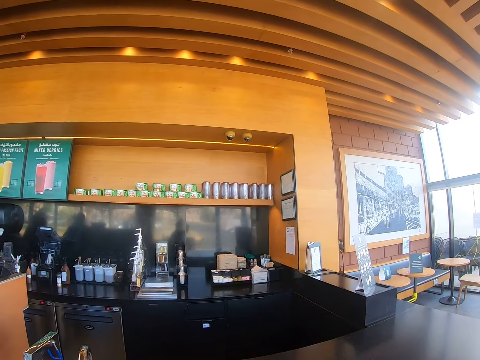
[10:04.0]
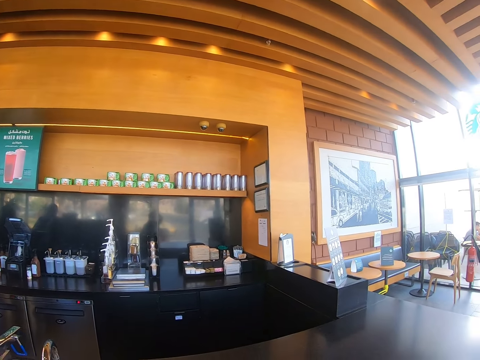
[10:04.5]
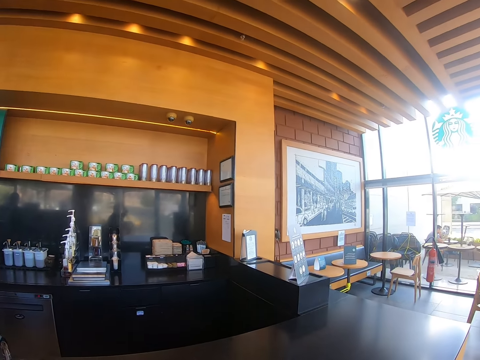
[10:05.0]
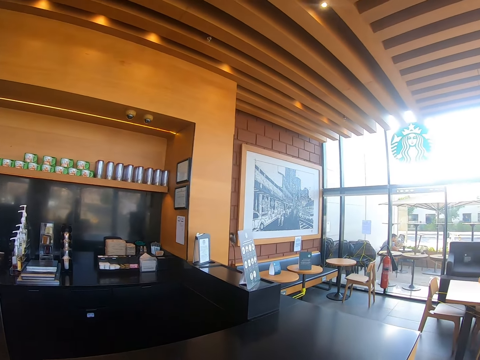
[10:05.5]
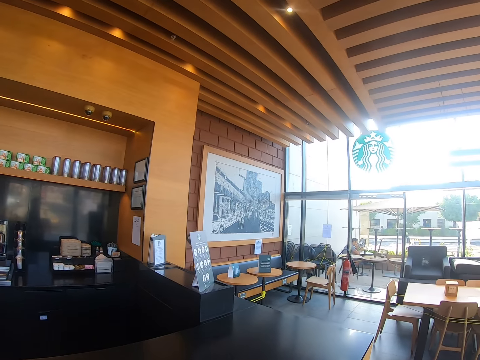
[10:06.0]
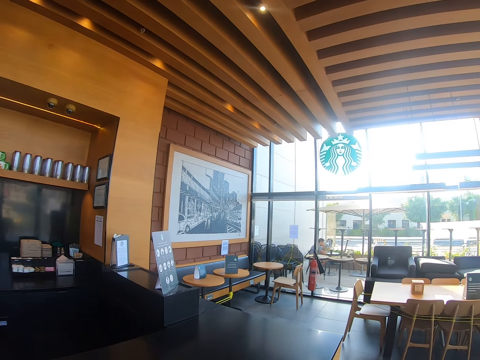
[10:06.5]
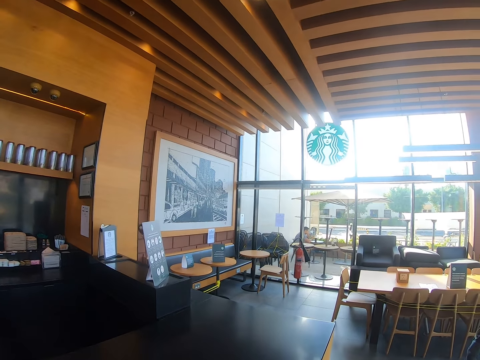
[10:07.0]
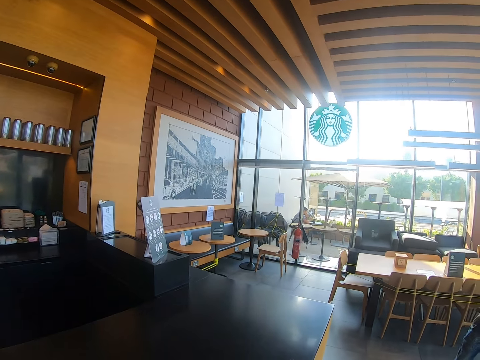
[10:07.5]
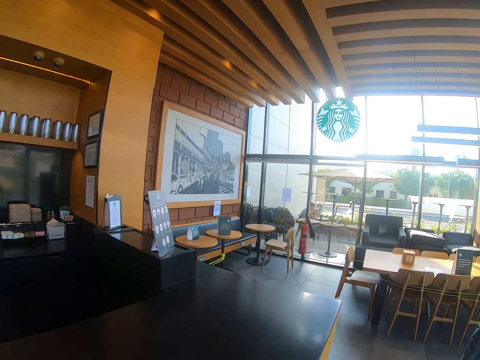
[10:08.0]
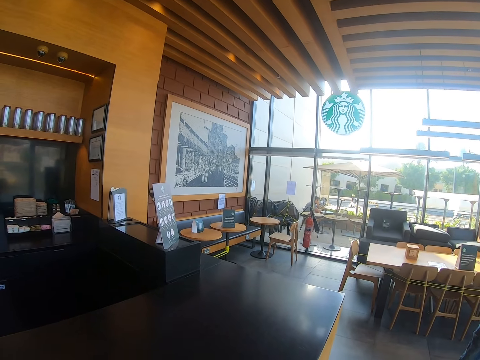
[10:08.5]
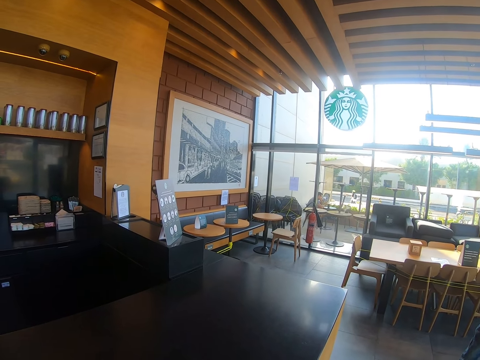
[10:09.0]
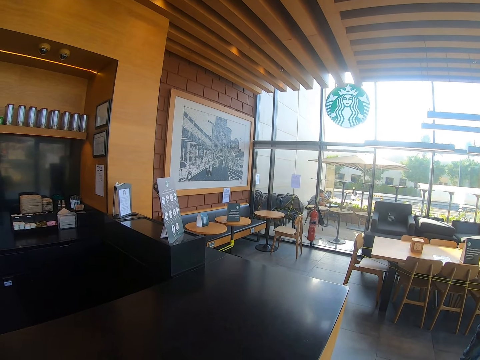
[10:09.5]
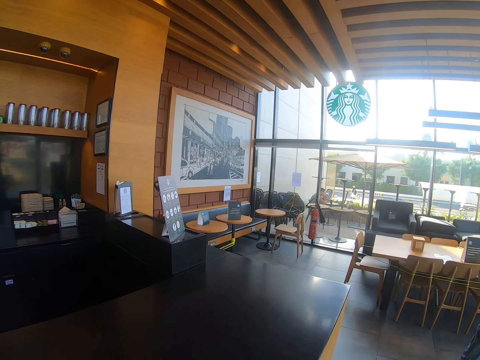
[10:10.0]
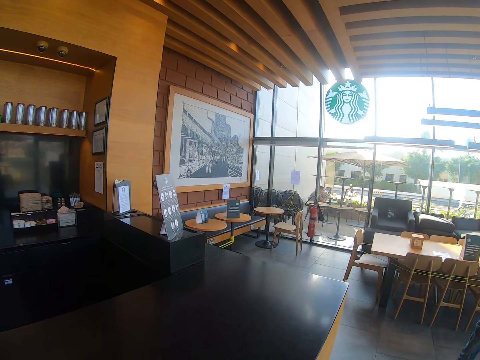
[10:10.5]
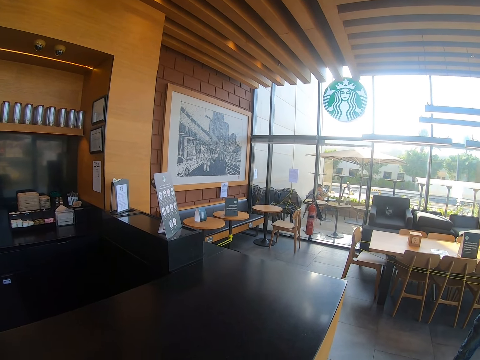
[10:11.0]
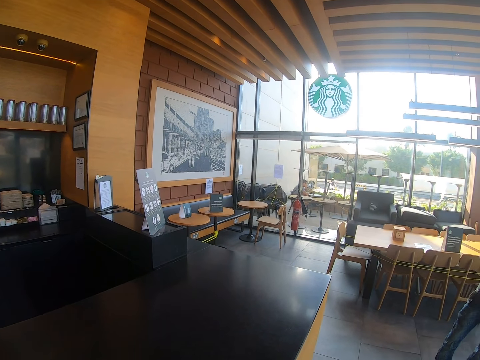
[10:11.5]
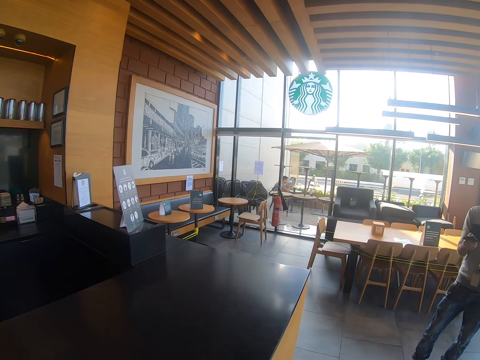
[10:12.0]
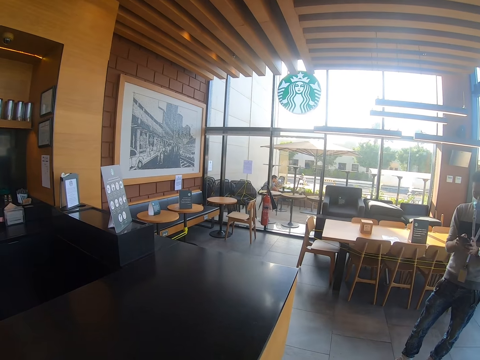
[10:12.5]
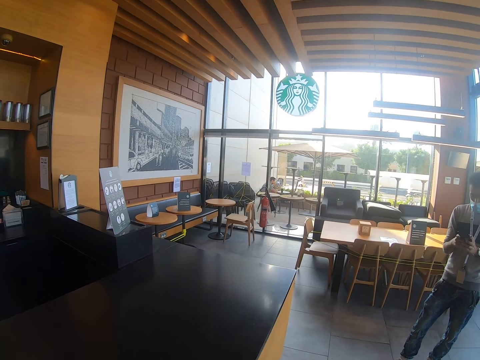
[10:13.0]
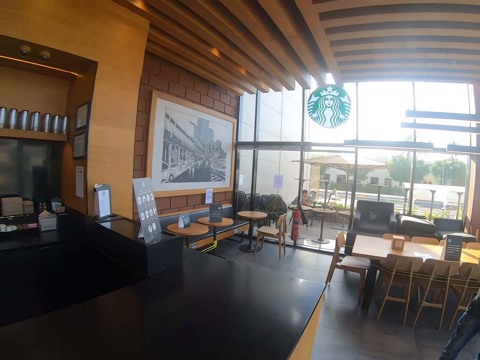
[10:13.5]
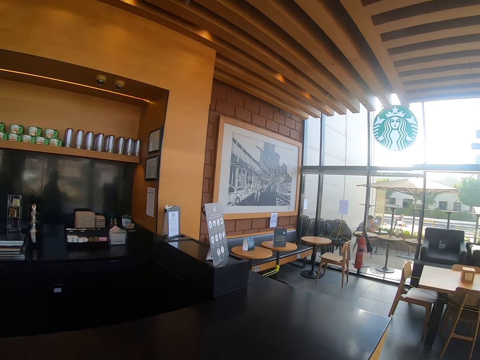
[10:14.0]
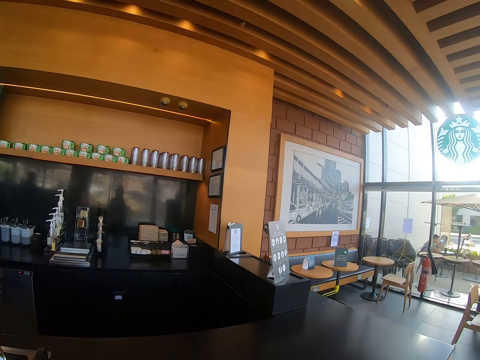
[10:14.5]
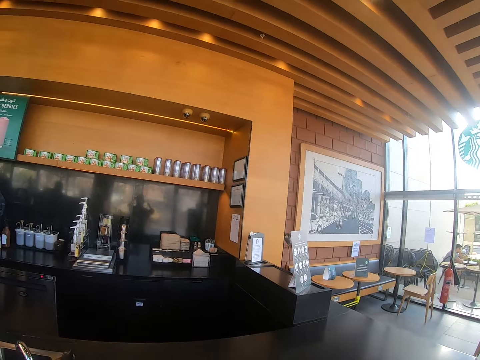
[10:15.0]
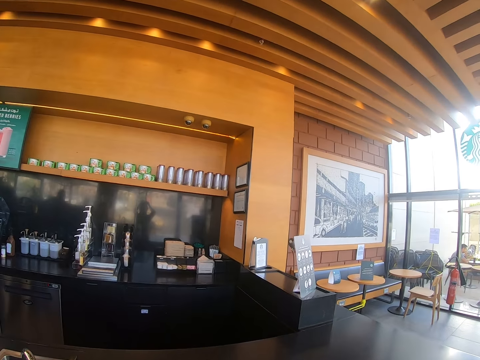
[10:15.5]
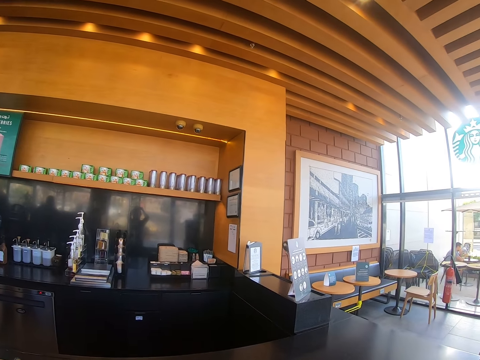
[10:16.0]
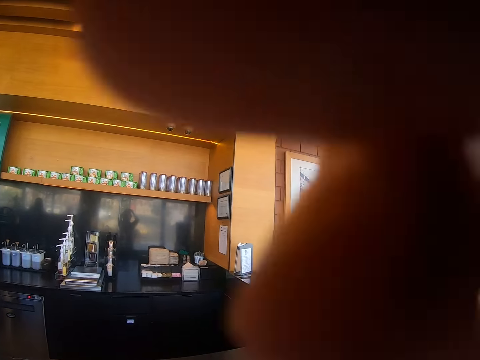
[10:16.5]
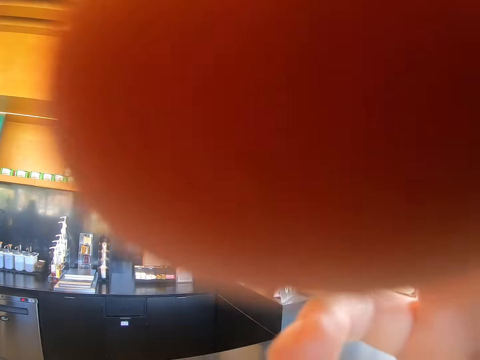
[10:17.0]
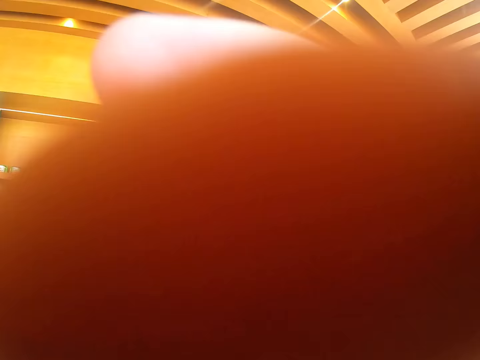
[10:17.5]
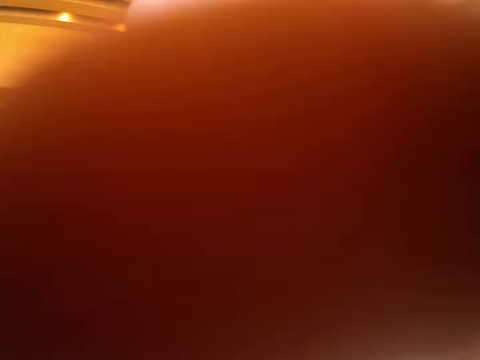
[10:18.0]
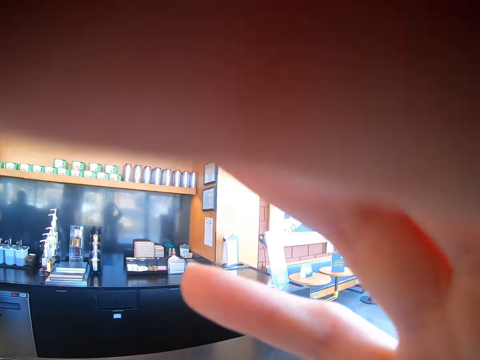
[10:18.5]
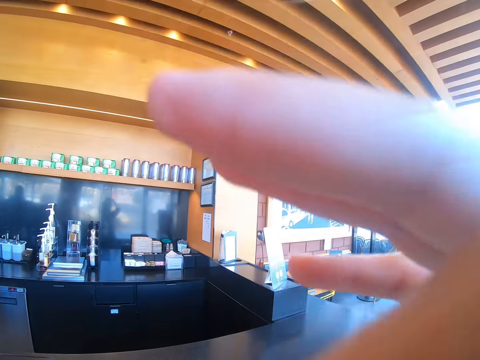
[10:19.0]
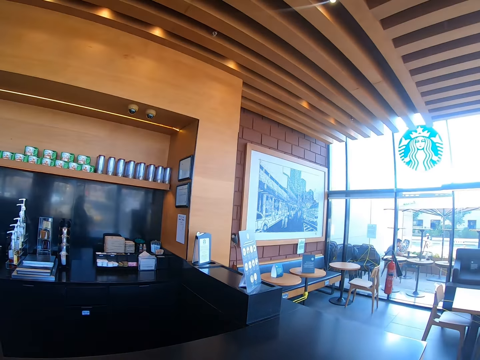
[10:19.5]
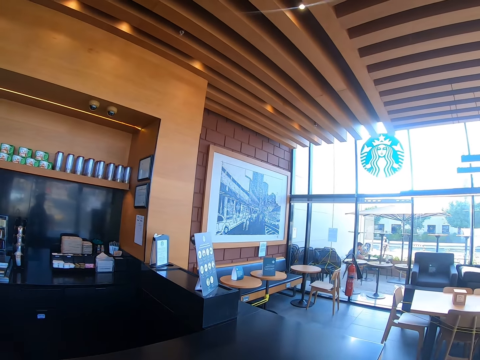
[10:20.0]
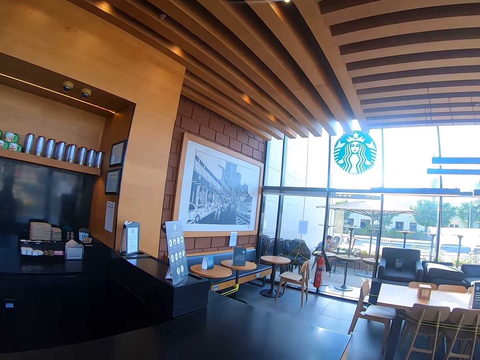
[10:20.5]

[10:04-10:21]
The camera wearer adjusts the camera.

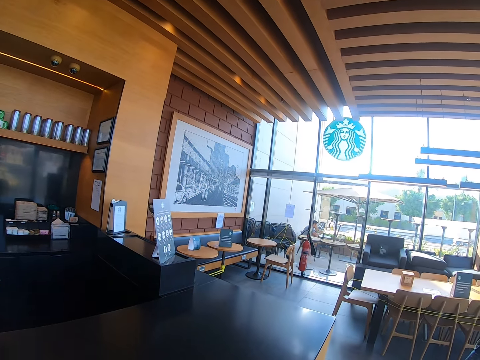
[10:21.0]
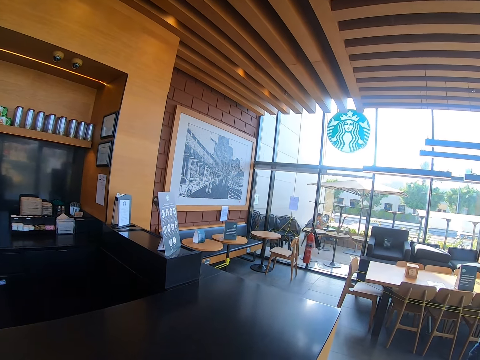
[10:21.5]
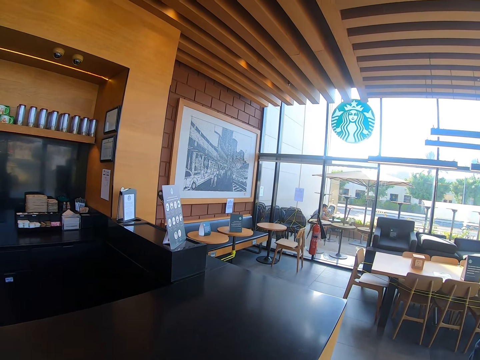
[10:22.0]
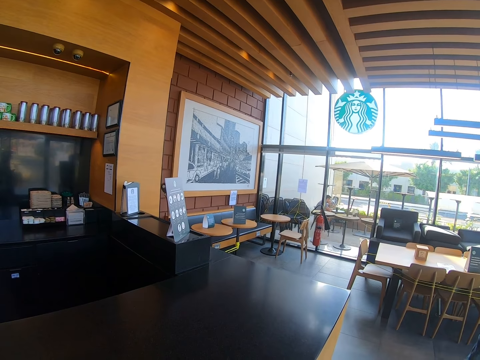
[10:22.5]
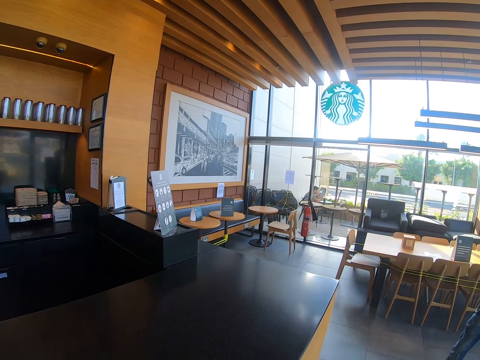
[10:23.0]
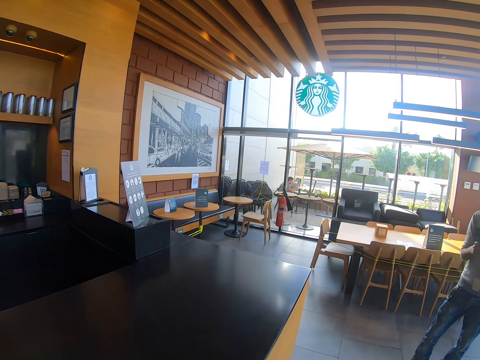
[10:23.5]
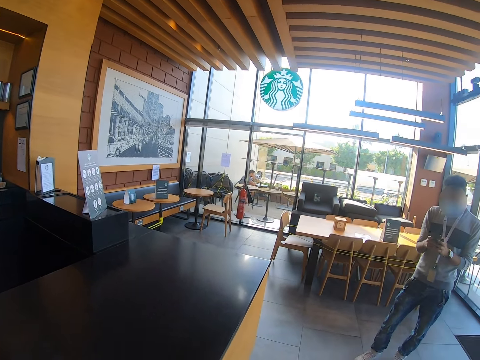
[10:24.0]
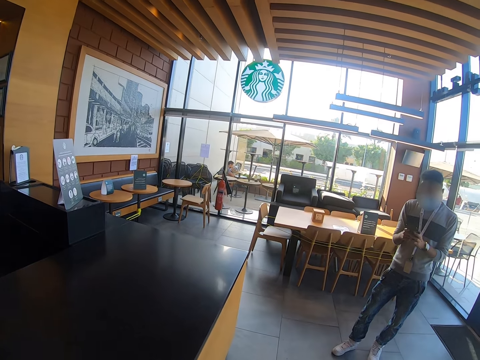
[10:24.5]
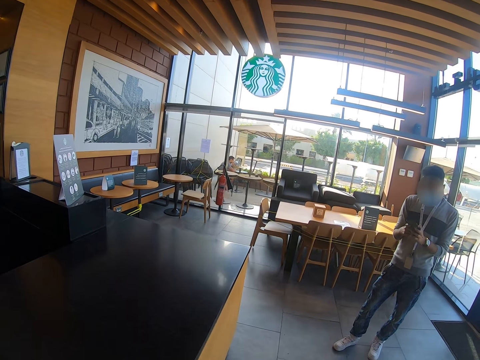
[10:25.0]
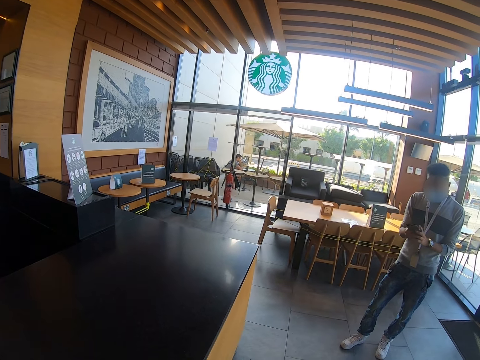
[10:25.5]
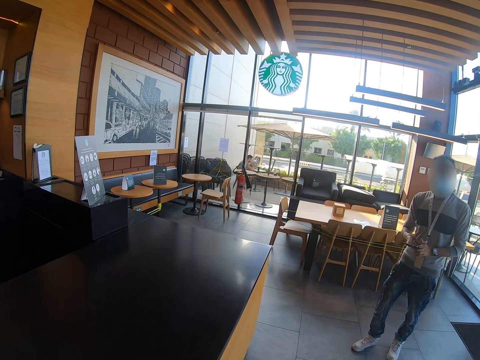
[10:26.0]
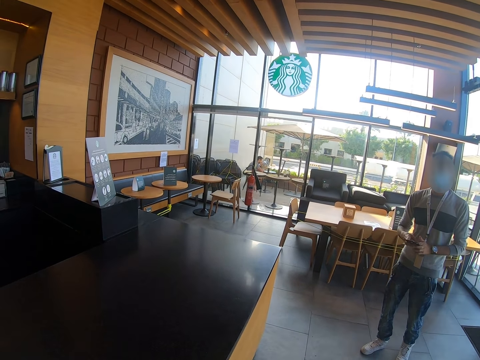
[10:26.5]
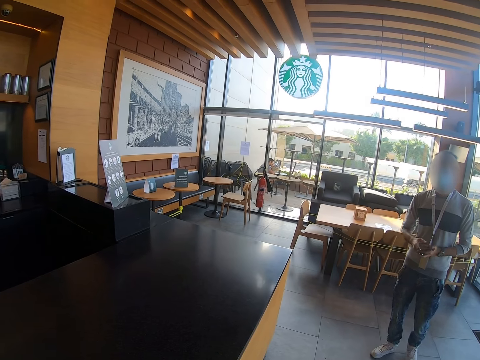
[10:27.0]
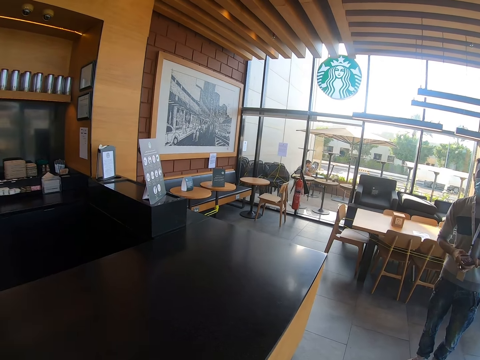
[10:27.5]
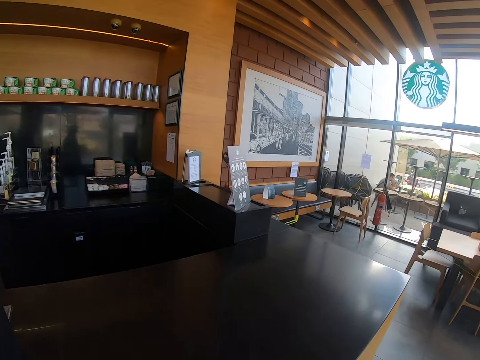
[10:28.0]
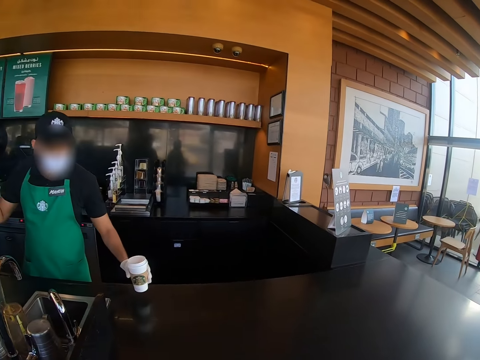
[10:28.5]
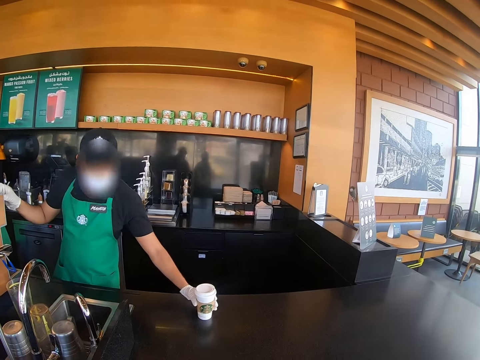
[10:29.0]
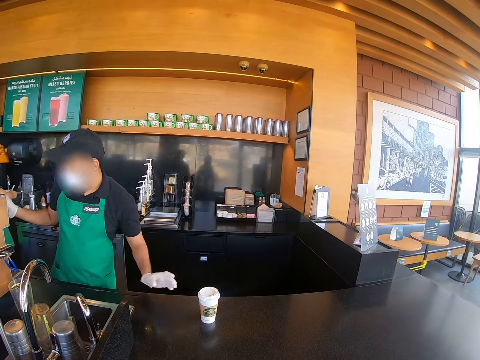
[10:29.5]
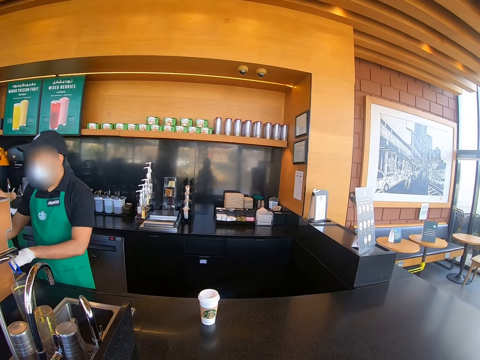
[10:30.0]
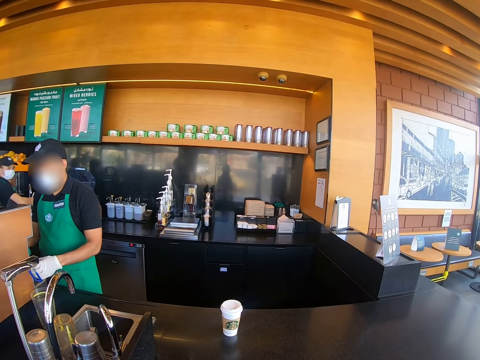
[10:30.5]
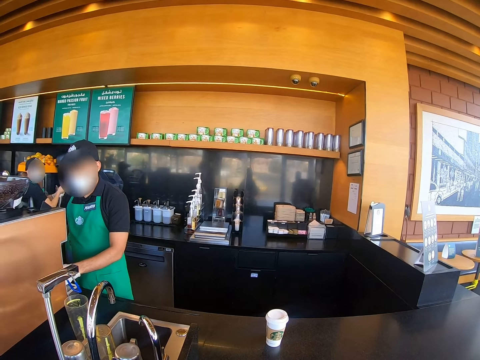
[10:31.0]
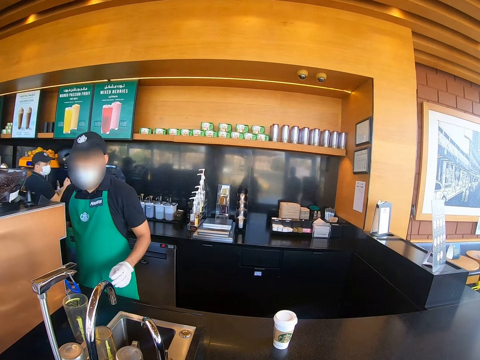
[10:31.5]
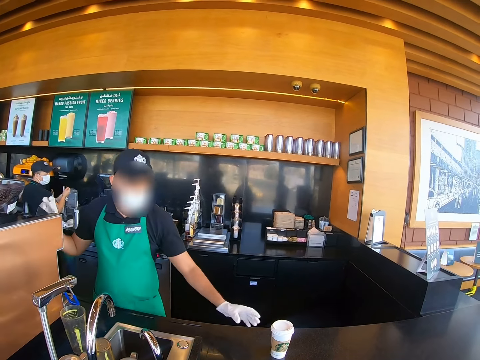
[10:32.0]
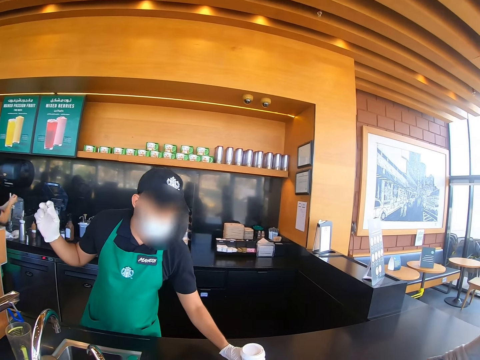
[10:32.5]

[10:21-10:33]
The camera wearer talks with a man. A cashier places a plastic cup on the counter.
